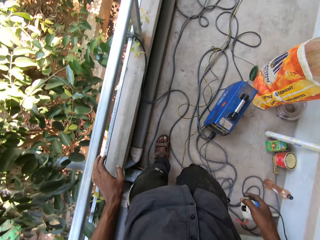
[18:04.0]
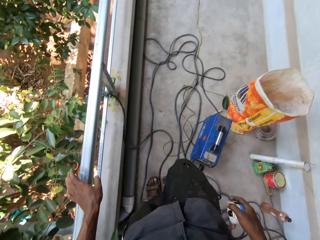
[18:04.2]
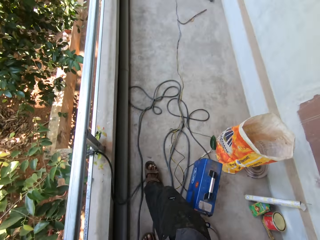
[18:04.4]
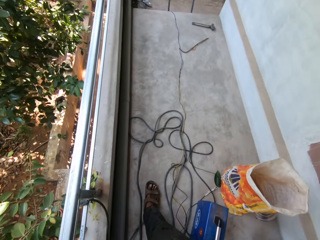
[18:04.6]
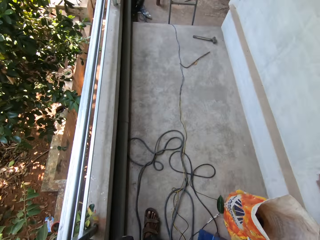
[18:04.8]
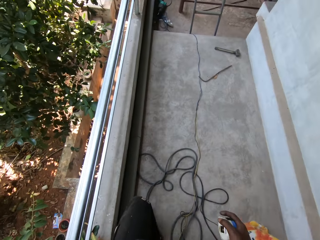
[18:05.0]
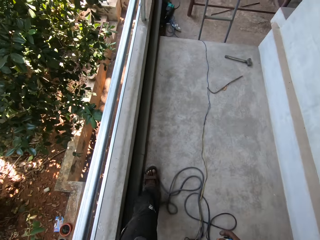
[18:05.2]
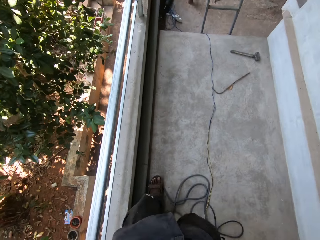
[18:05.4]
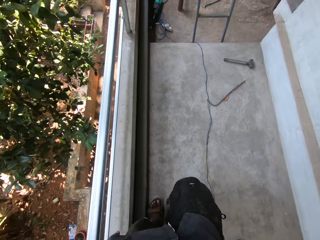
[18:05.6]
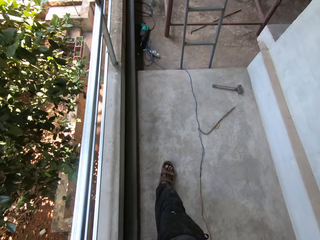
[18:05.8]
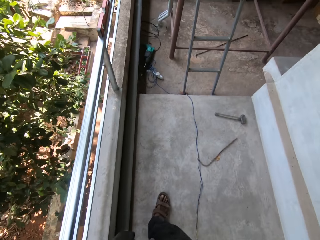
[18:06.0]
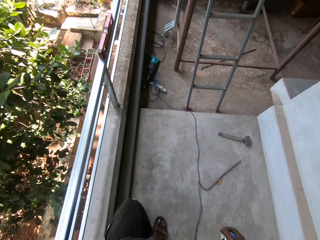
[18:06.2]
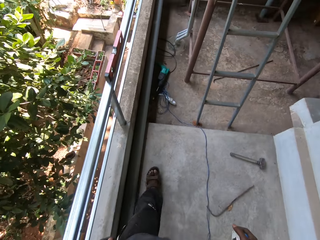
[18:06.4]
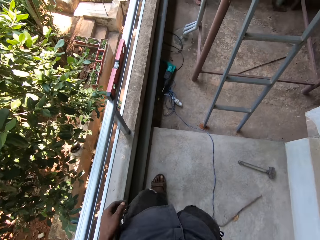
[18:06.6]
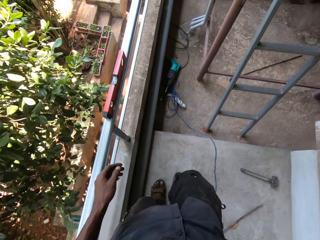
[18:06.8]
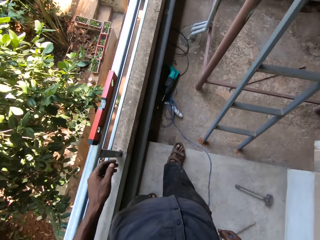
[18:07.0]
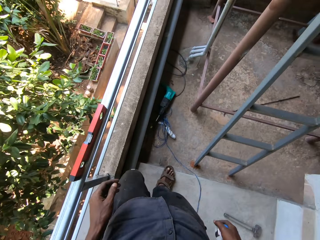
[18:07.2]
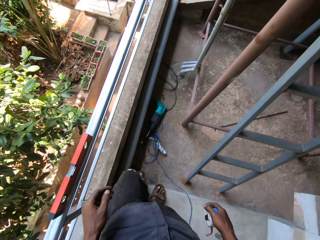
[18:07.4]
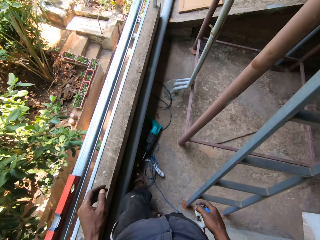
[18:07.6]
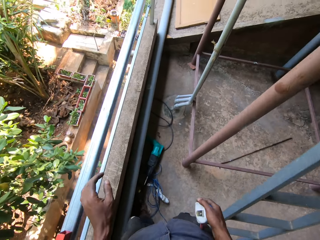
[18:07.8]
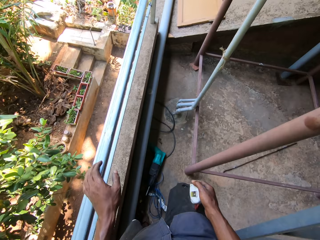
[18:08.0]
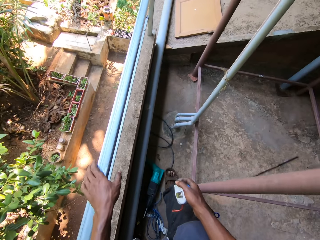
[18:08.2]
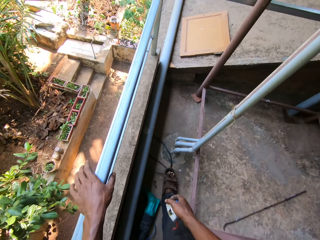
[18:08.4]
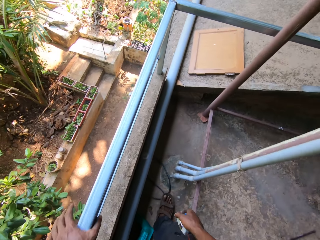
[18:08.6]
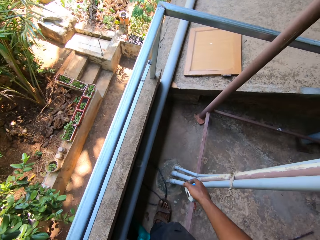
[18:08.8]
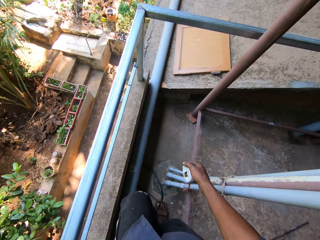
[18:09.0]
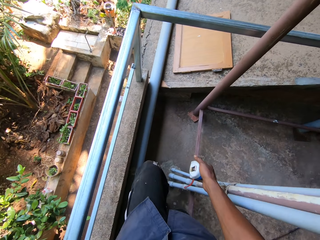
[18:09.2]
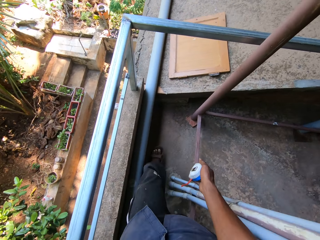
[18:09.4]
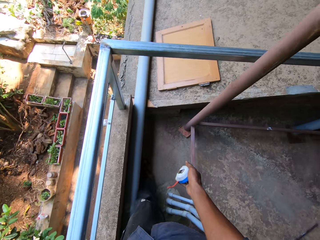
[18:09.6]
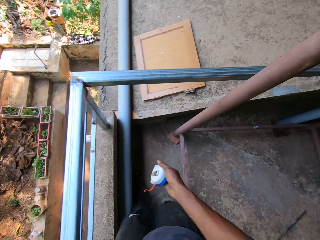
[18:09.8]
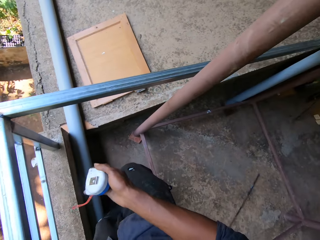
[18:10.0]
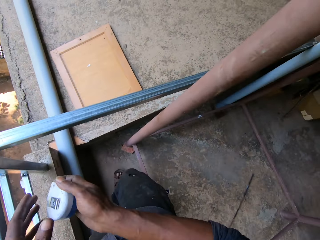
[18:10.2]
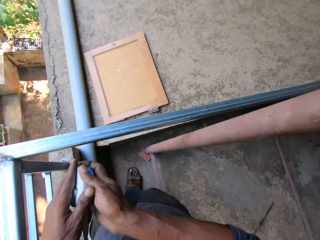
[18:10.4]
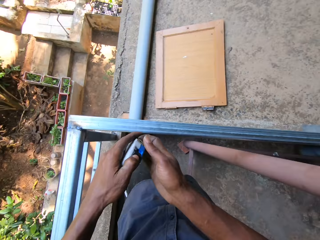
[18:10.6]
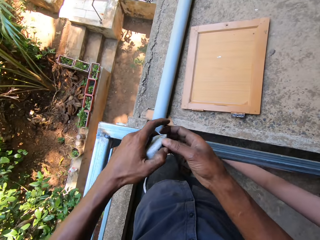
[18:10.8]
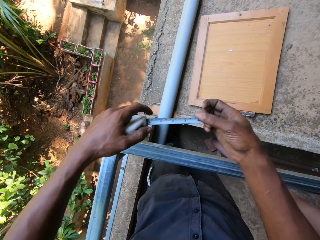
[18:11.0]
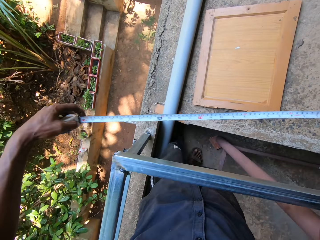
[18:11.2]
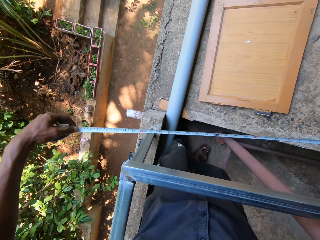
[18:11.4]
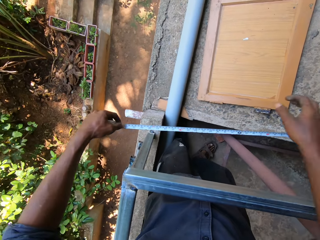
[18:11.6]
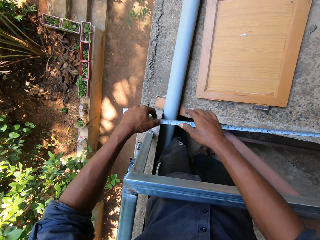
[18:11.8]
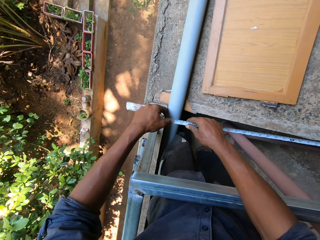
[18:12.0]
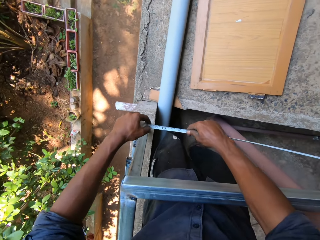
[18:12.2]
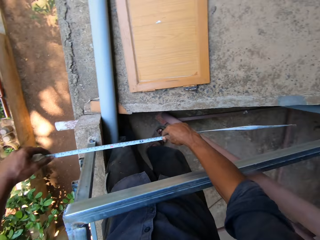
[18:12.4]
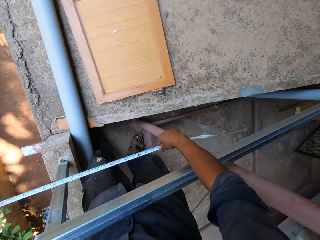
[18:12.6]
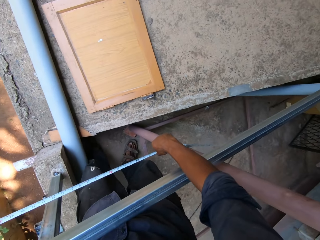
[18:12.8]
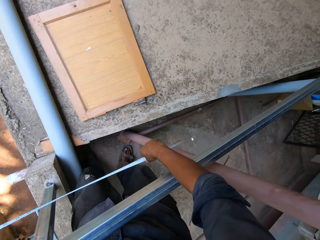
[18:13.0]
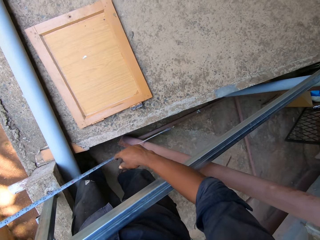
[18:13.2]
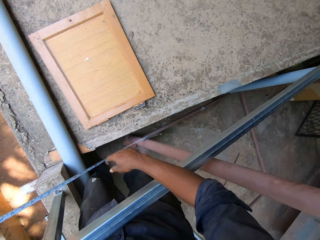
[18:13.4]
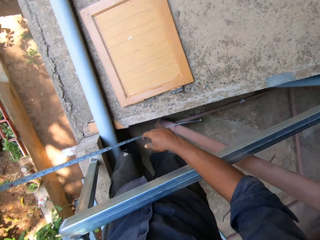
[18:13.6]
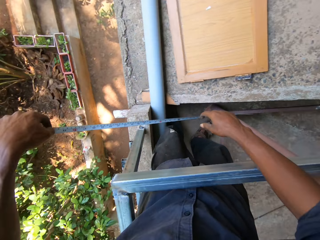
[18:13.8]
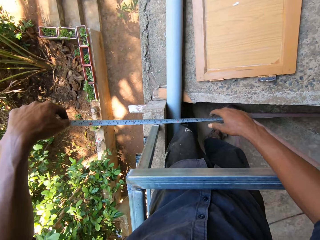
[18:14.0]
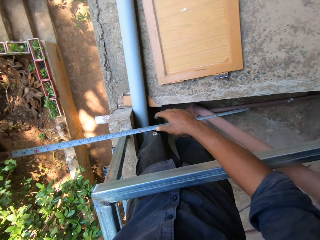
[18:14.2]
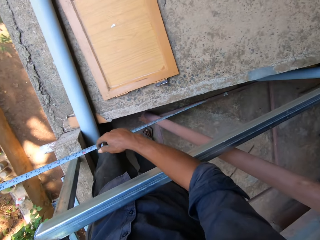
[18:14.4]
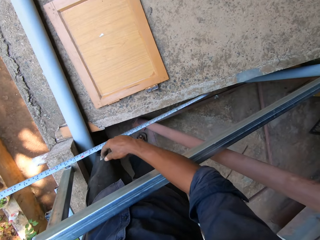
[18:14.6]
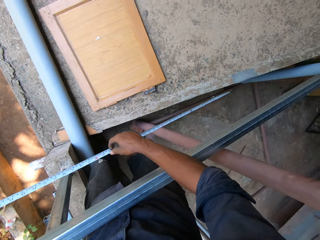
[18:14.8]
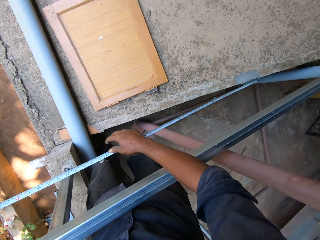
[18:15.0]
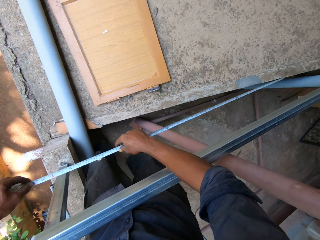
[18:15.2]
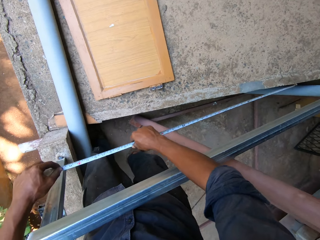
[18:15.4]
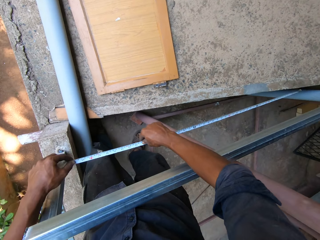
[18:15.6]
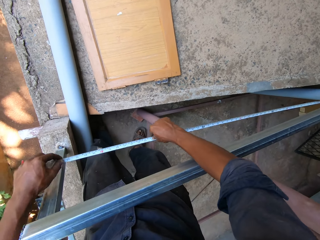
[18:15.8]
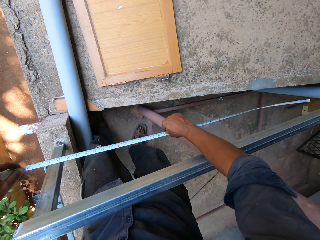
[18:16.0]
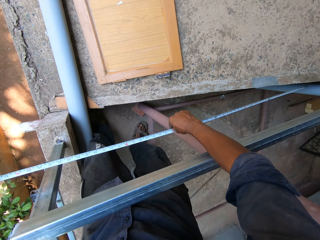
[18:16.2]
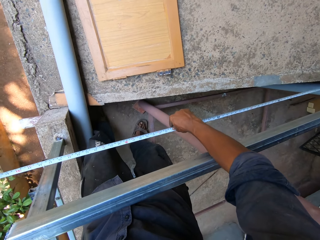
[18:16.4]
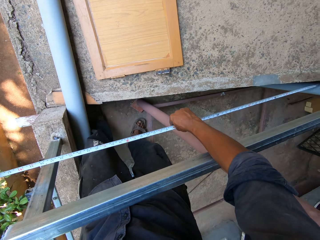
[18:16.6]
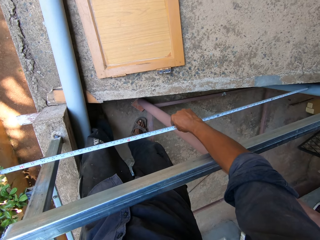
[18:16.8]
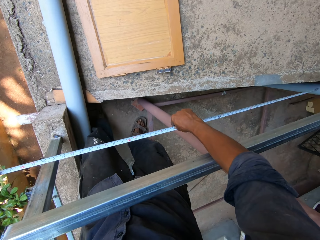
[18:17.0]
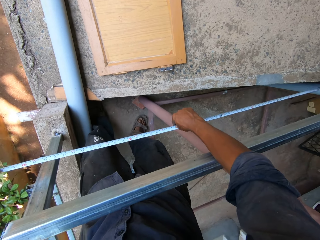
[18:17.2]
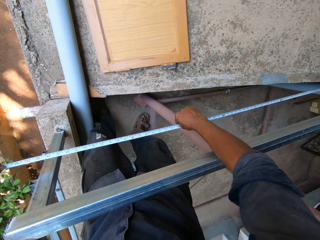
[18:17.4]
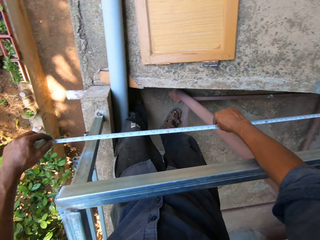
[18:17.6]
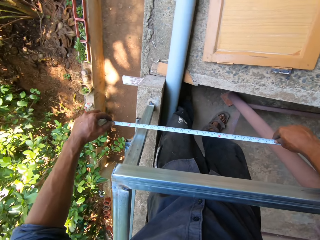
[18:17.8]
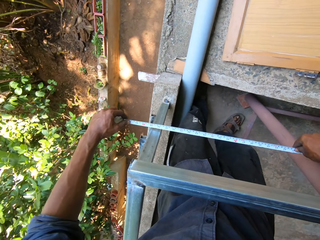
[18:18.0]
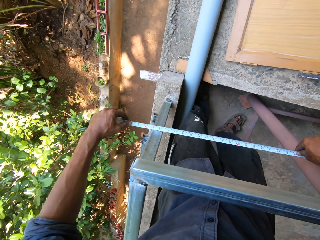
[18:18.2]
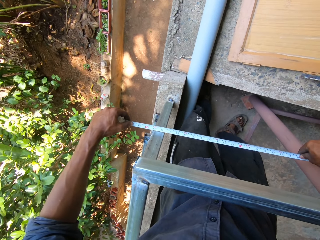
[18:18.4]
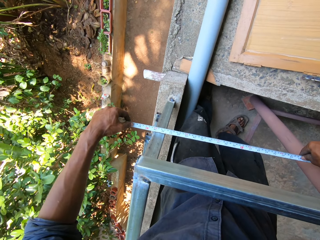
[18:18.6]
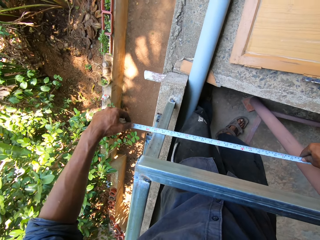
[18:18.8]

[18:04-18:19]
The camera wearer walks around. He touches the railings with his left hand. He holds the measuring tape with both hands. He opens the measuring tape with his right hand. He measures the steel. He holds the measuring tape with both hands. He measures the steel iron at the balcony with the tape measure.

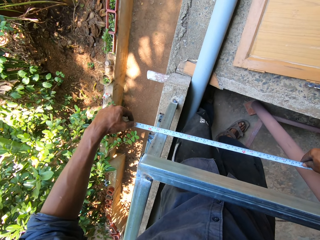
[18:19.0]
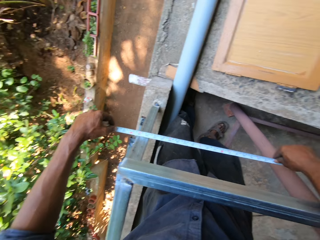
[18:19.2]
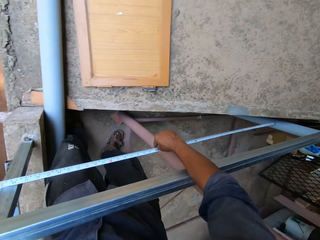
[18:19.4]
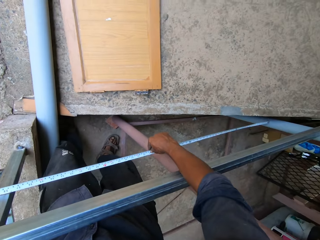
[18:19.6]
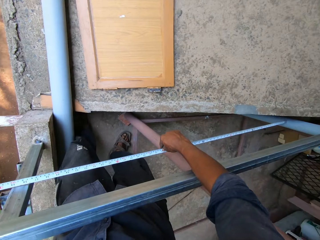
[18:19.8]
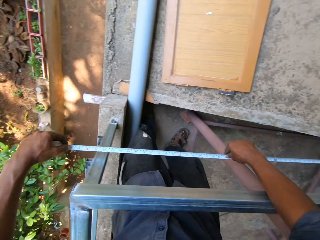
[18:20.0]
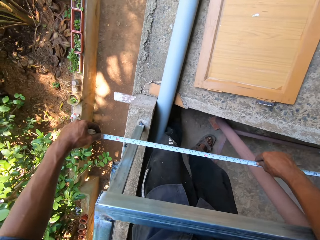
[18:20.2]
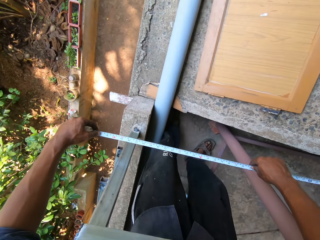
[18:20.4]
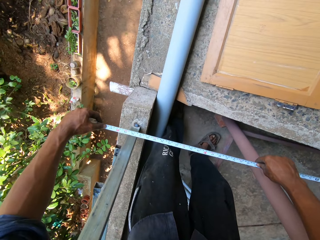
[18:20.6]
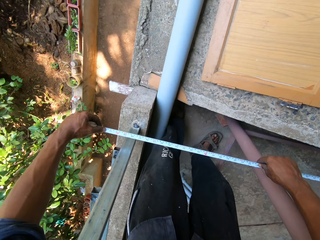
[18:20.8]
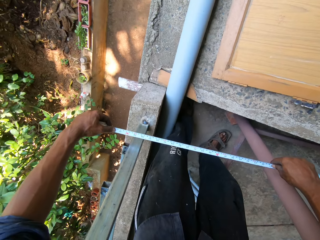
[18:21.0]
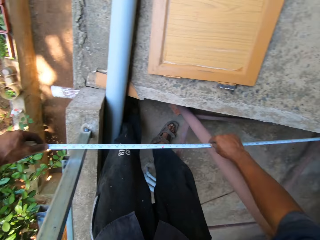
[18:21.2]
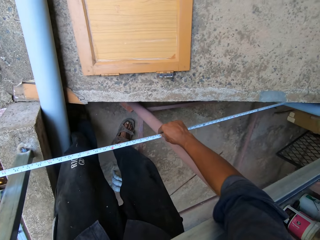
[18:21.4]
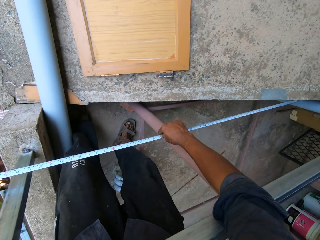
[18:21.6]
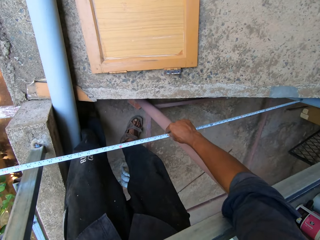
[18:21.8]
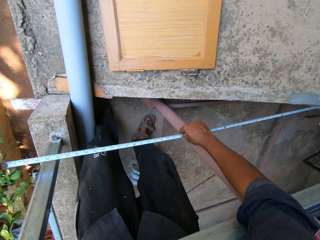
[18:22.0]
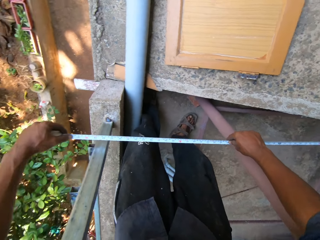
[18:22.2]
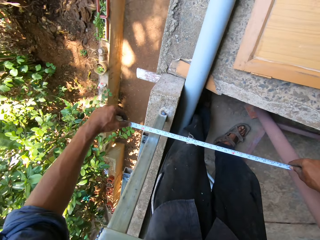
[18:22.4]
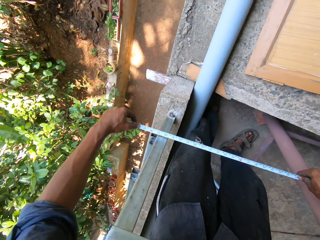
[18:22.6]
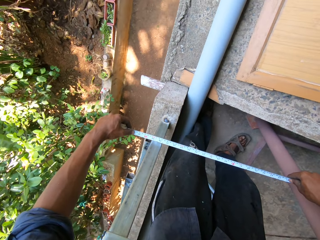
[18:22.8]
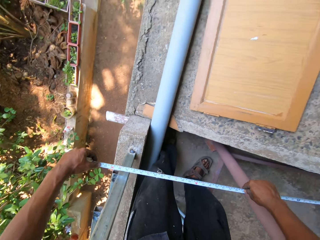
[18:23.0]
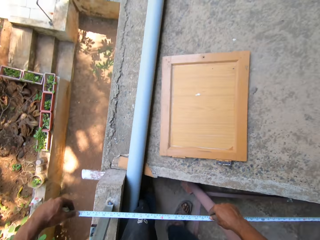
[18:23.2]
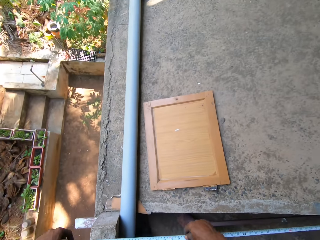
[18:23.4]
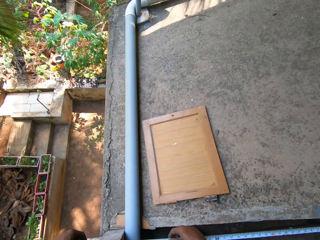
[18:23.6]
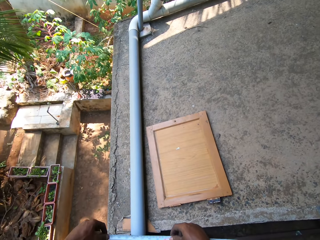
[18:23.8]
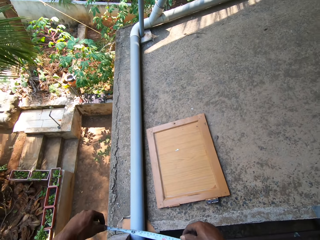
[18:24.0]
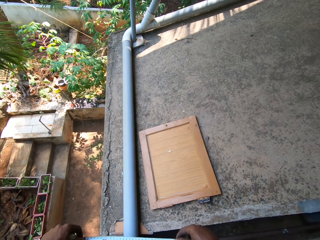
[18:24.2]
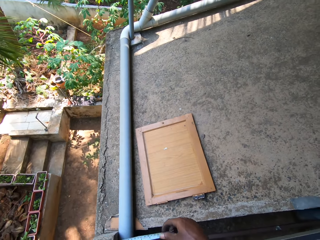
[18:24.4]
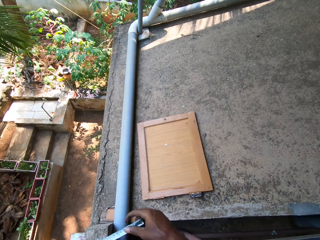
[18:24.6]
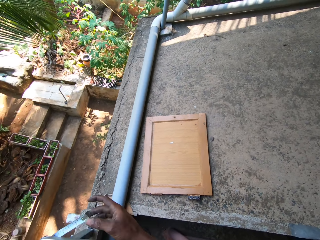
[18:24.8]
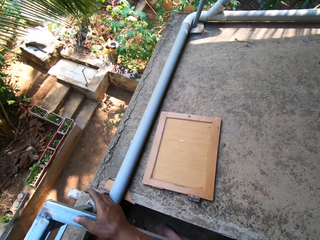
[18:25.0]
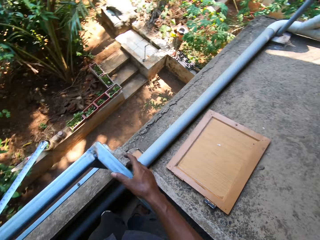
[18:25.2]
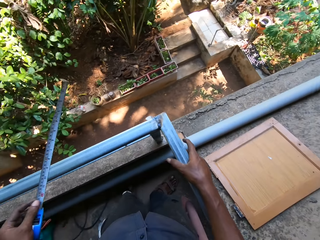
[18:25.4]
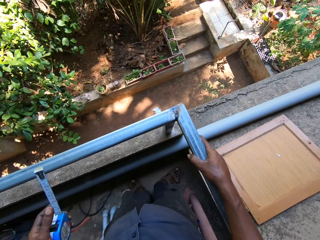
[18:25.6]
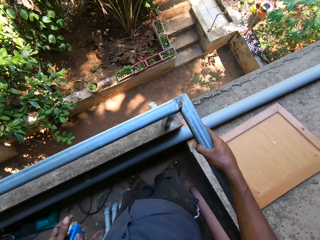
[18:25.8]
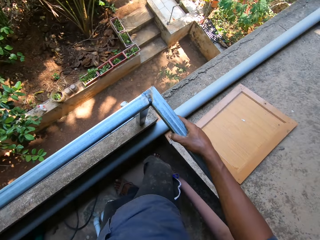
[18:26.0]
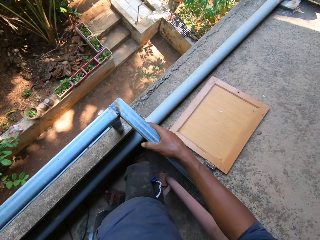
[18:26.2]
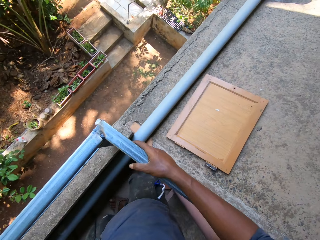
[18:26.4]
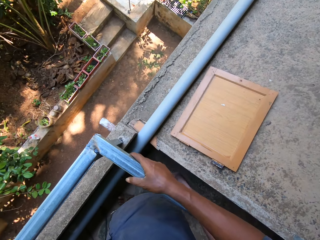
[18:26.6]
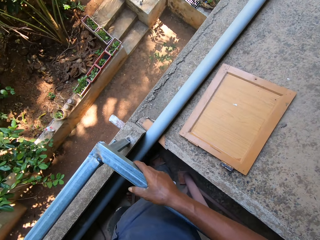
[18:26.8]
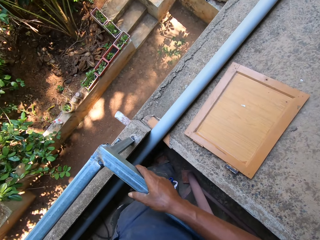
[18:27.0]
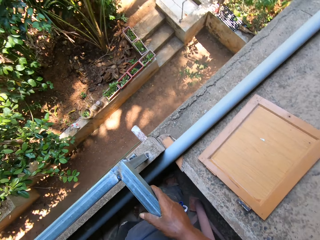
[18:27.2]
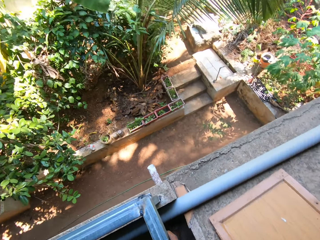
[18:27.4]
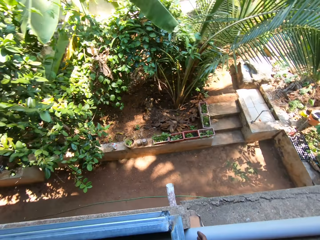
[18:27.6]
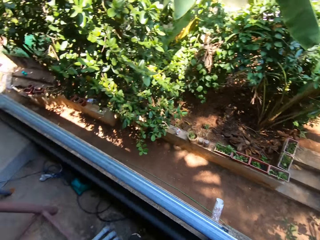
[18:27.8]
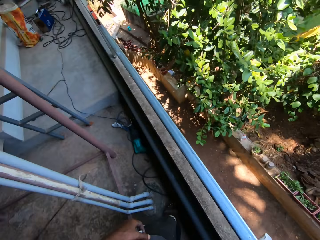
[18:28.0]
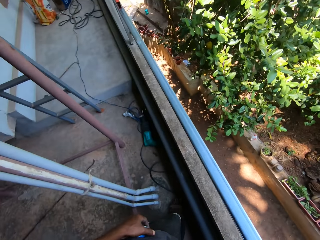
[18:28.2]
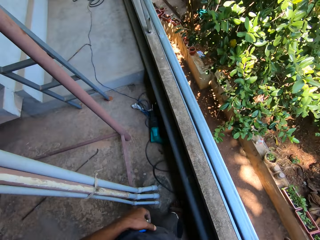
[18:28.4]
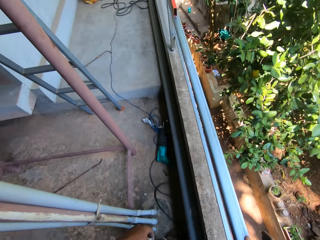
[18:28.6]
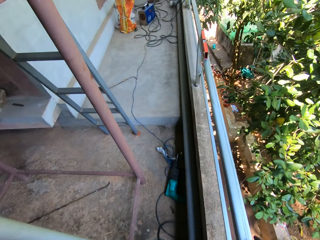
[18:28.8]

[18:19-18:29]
The camera wearer places his right hand on the metal rail. He returns the tape measure inside. He stares around.
